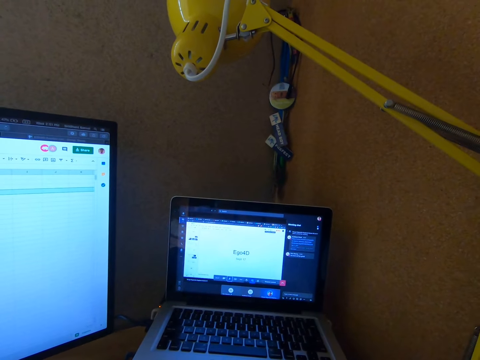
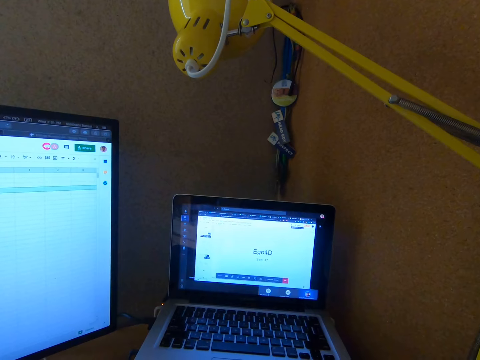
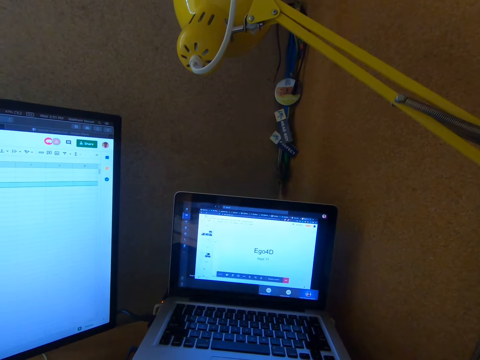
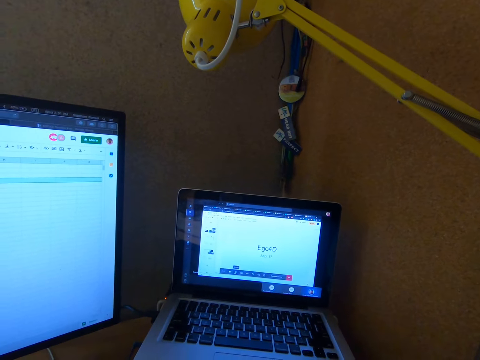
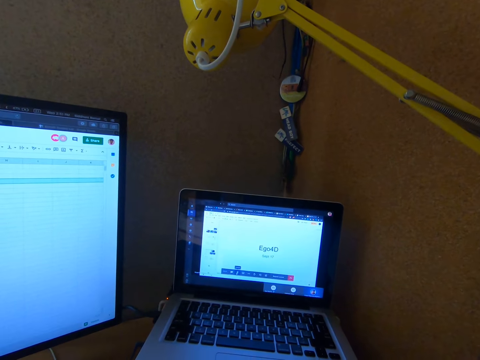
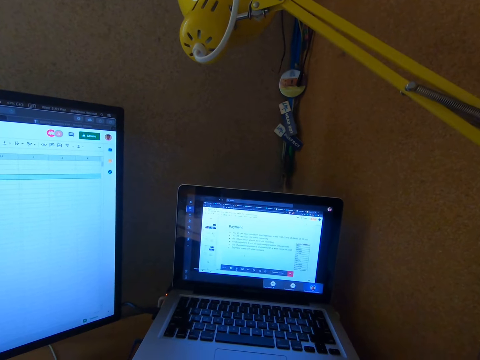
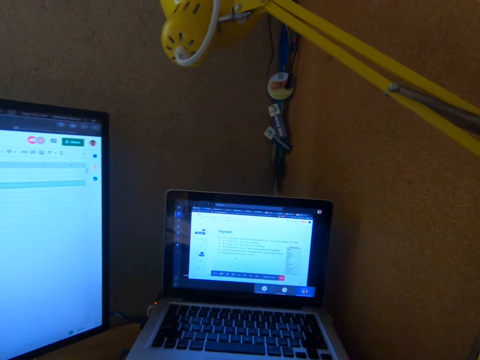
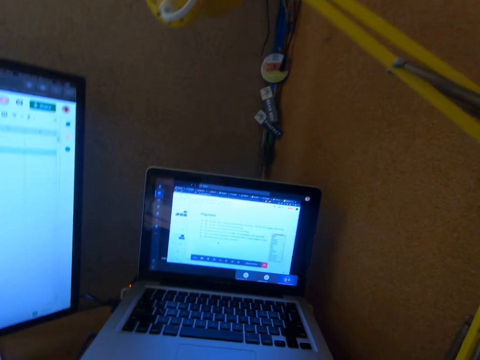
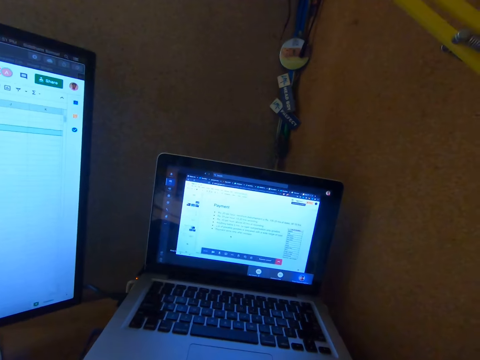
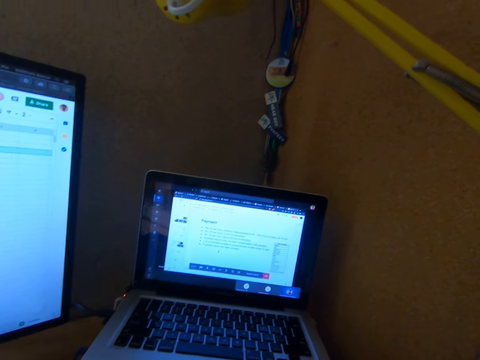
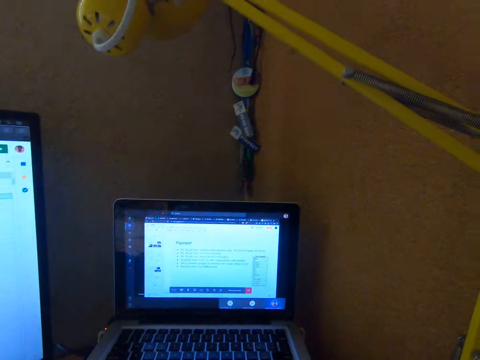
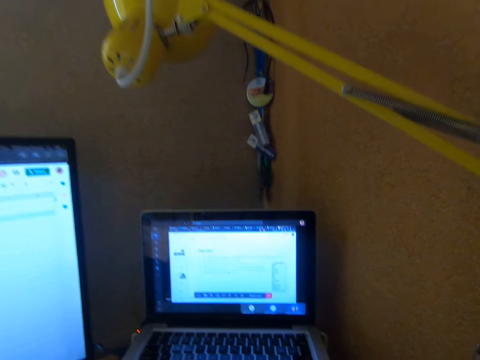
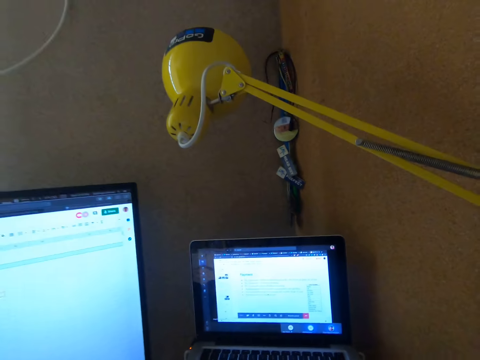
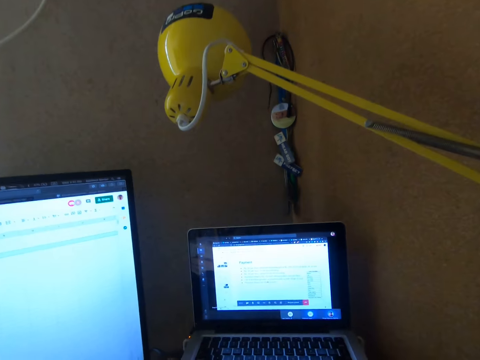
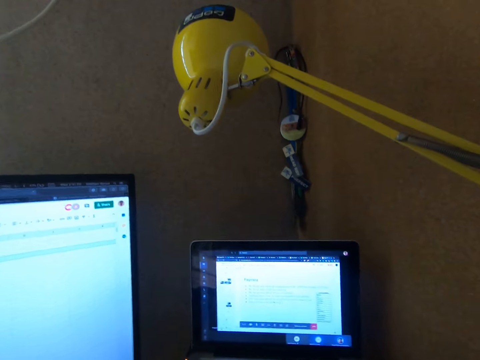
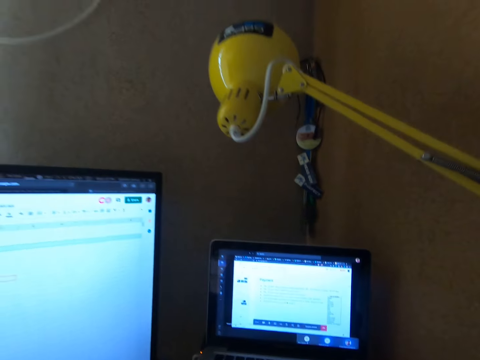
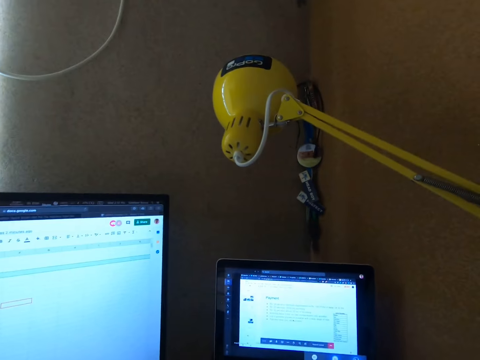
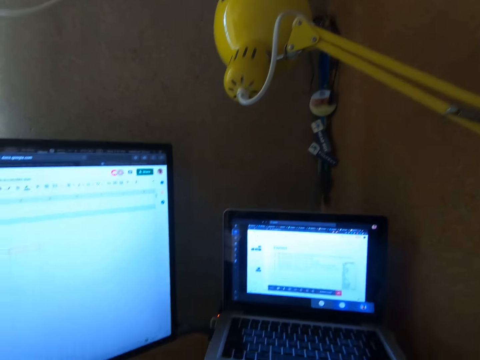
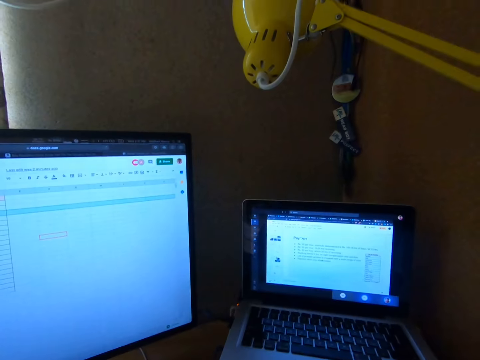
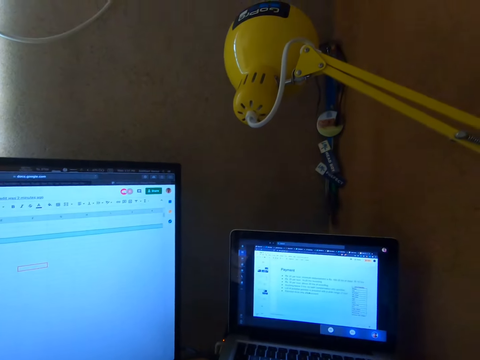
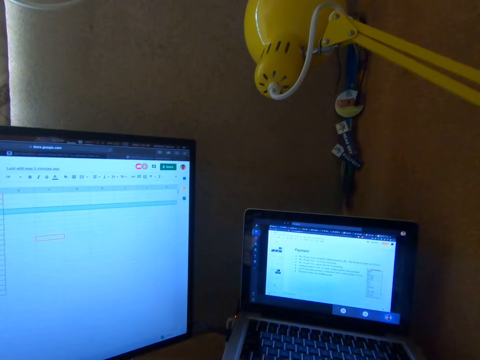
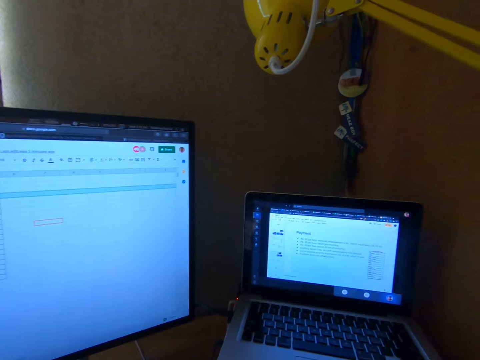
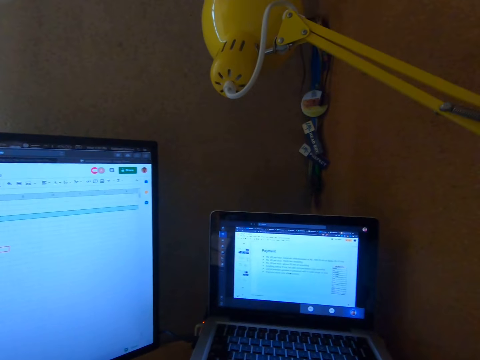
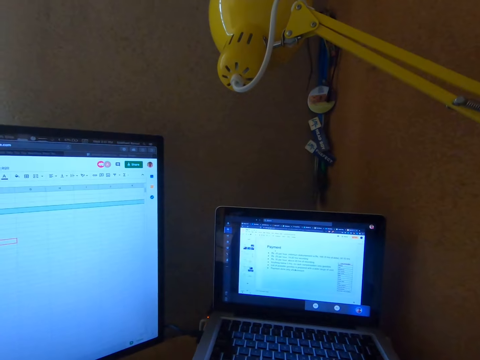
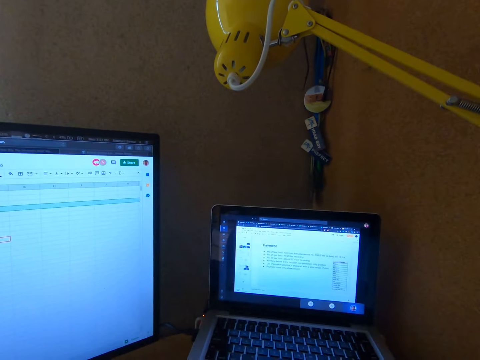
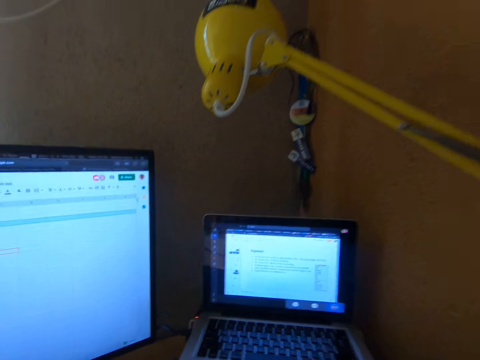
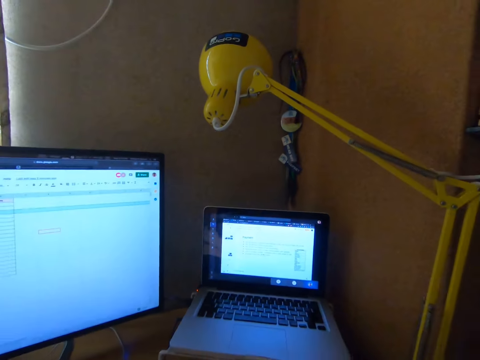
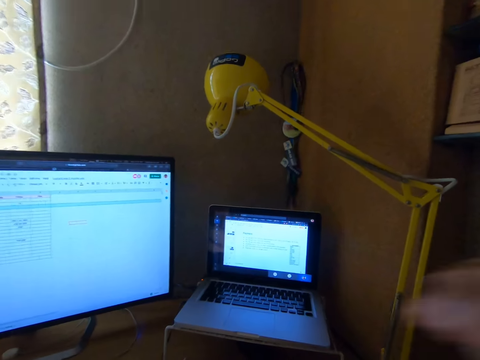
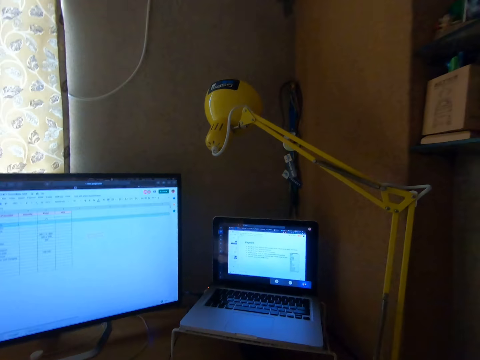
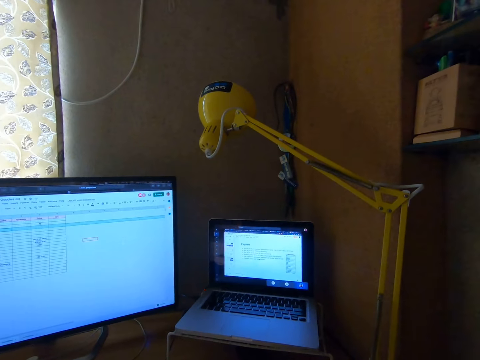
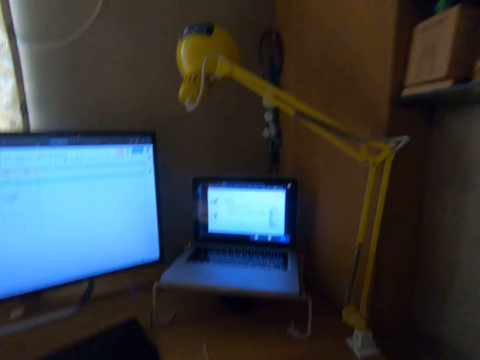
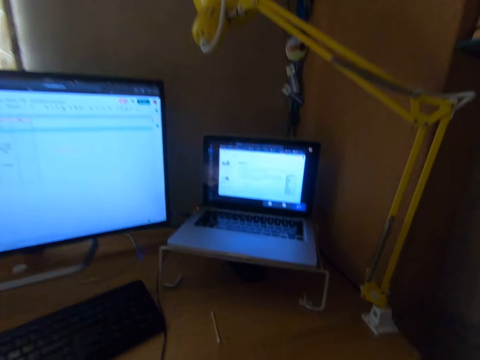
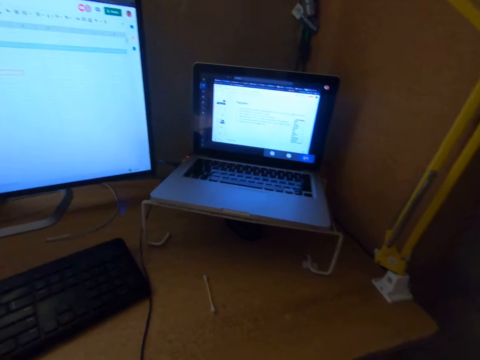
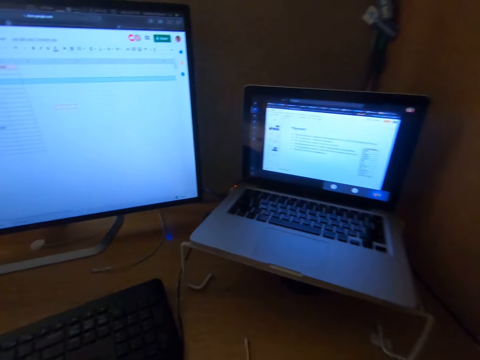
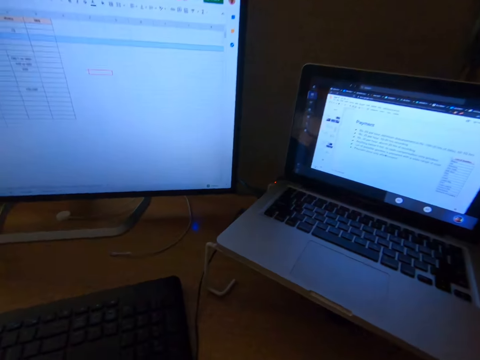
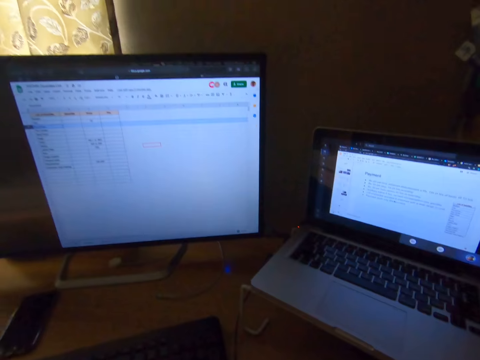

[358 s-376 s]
The camera wearer raises his right hand. He moves his right hand. He looks at a laptop.

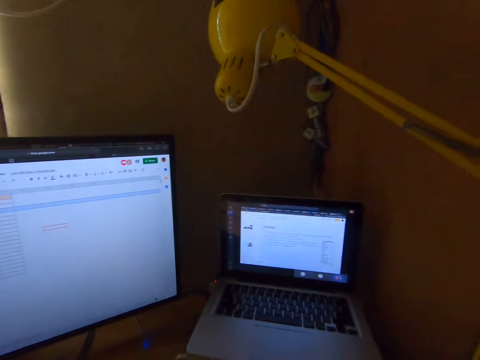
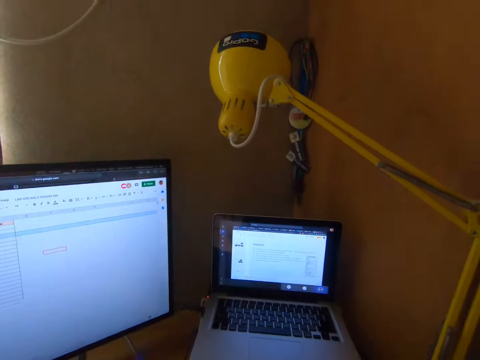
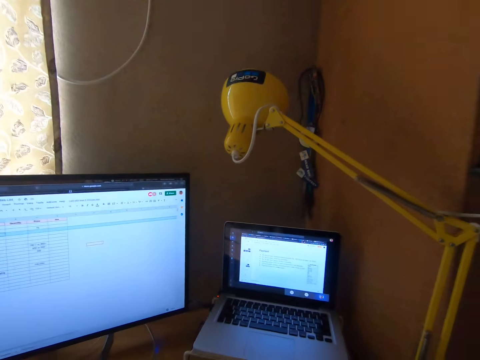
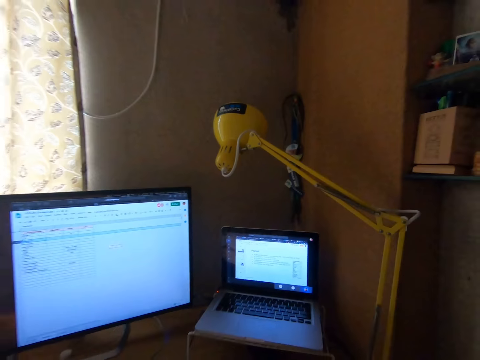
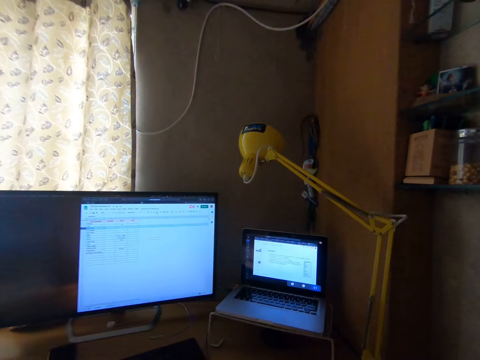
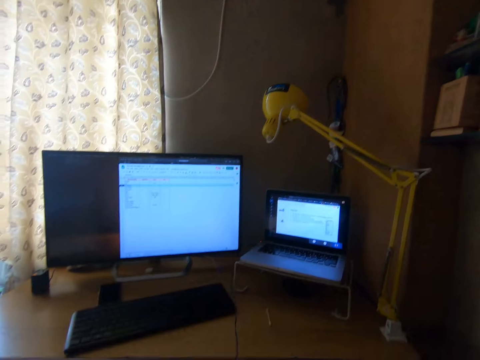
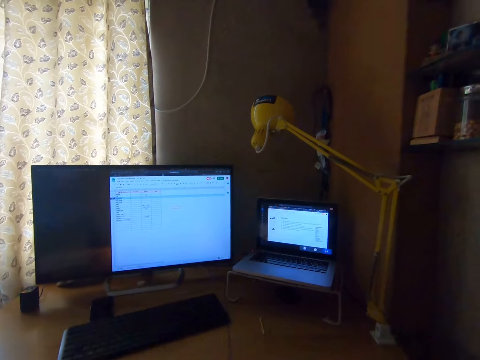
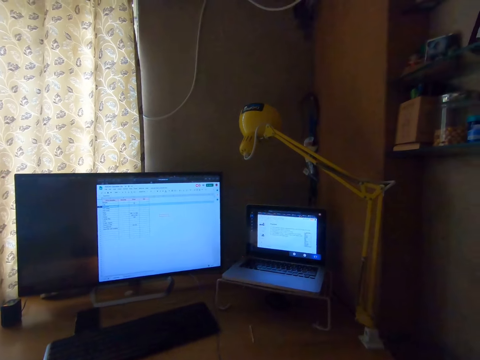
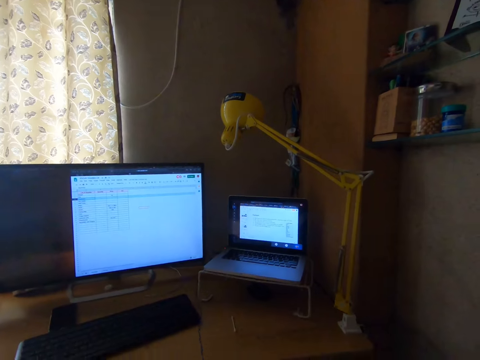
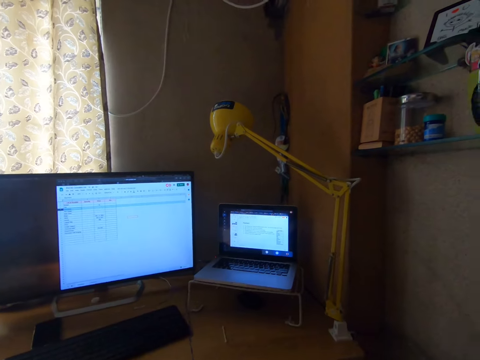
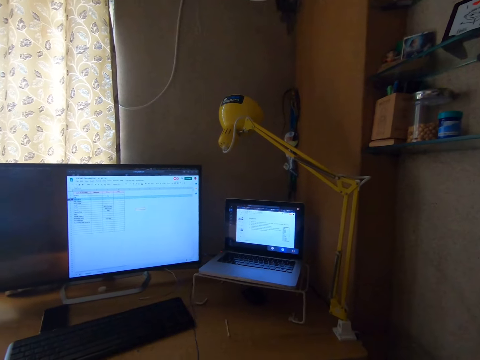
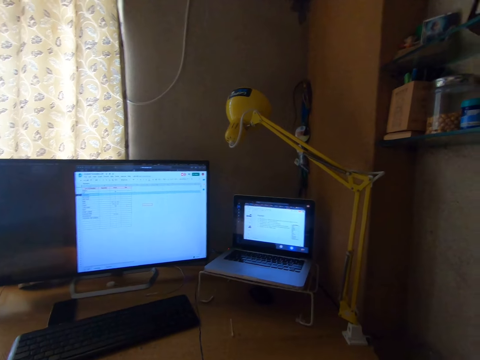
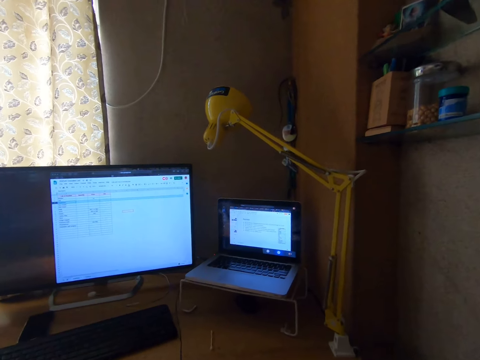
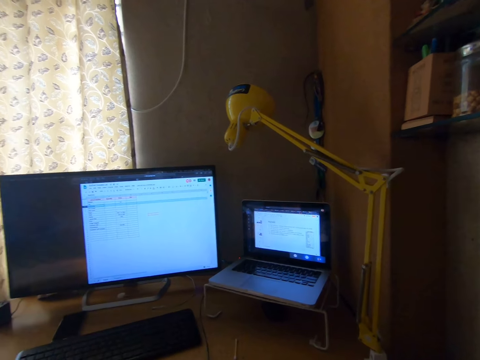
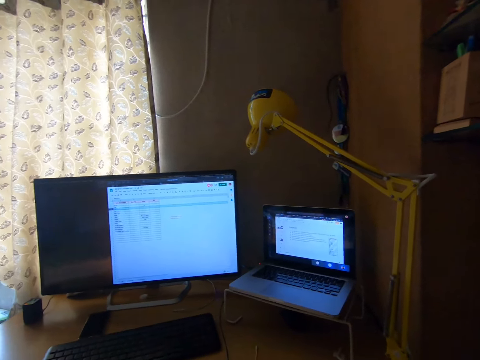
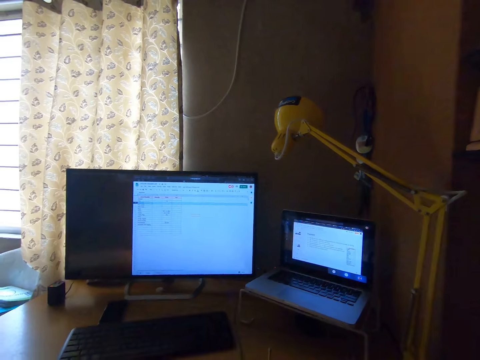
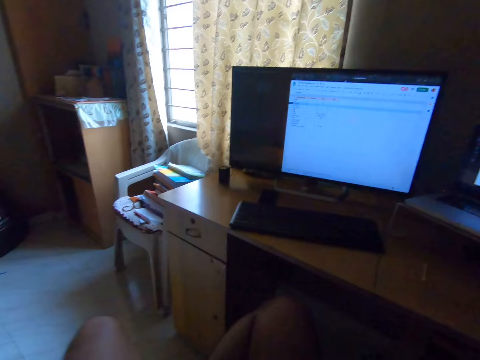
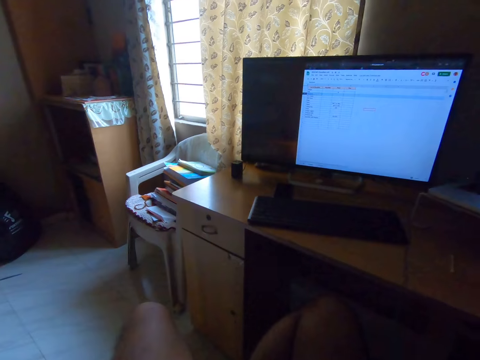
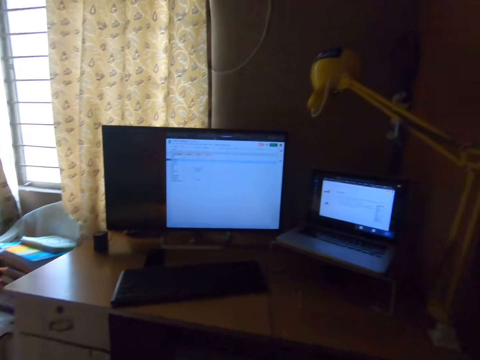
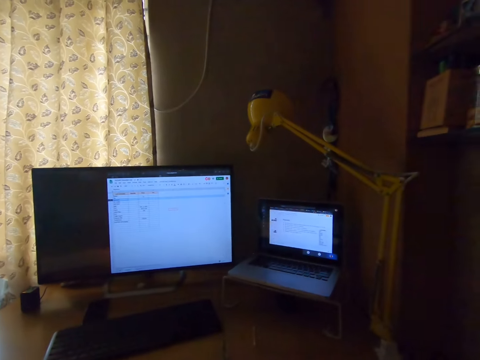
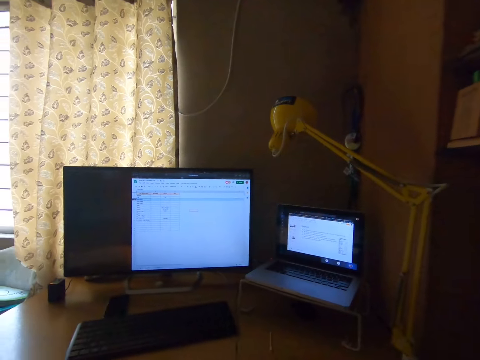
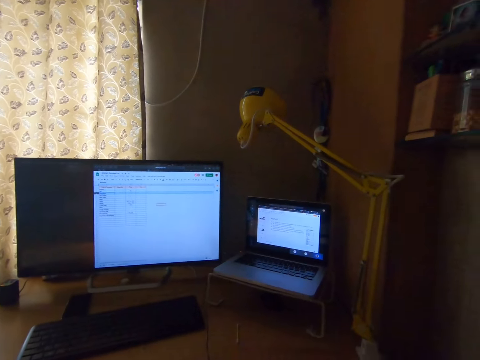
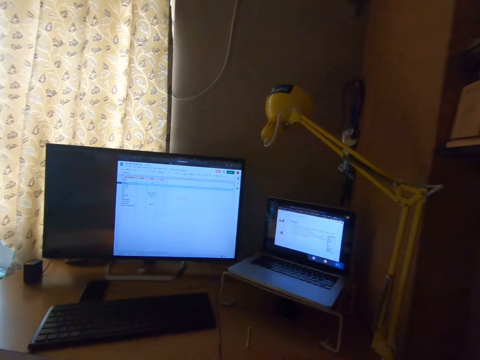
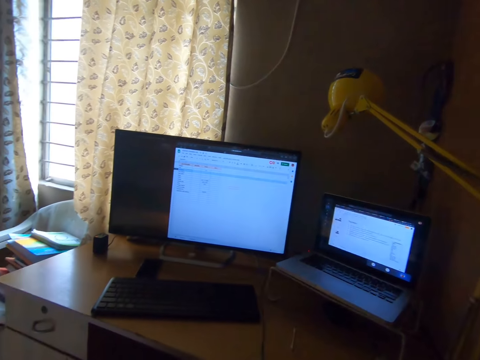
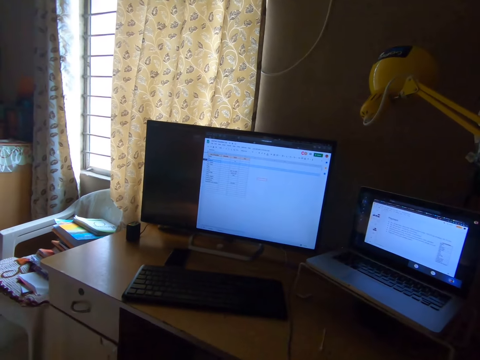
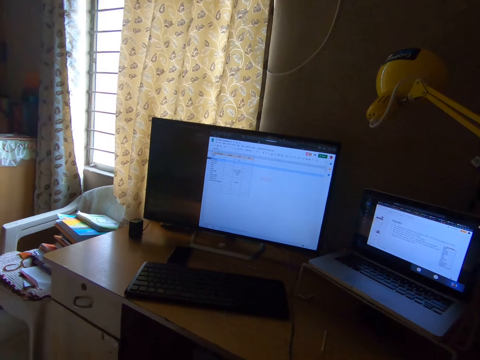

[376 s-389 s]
The camera wearer looks at his legs. He looks at a monitor.
